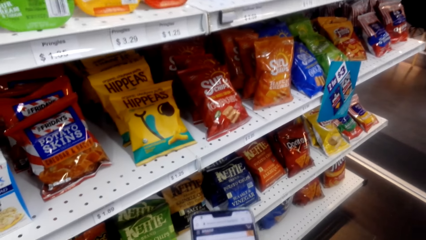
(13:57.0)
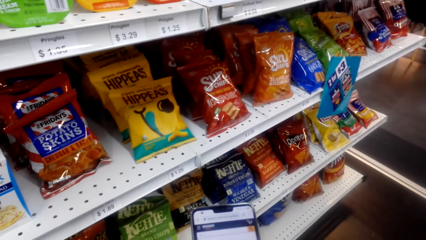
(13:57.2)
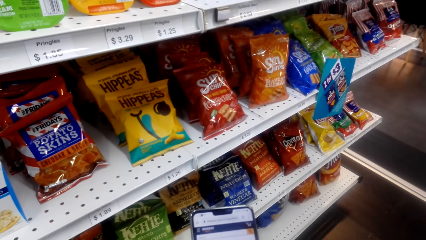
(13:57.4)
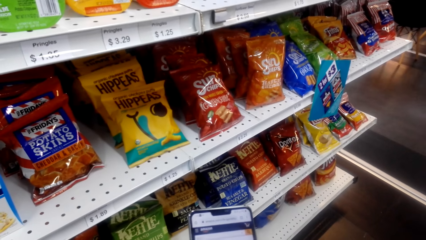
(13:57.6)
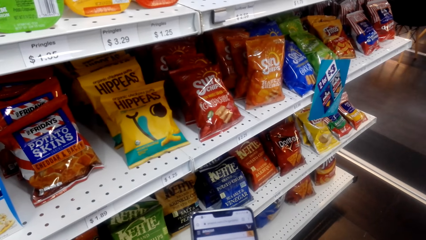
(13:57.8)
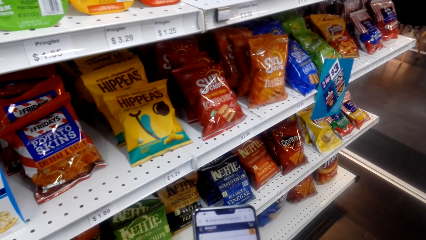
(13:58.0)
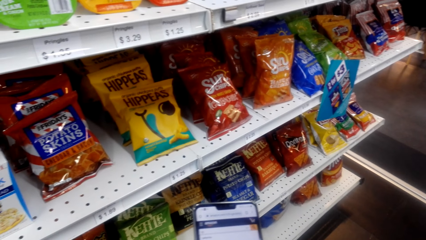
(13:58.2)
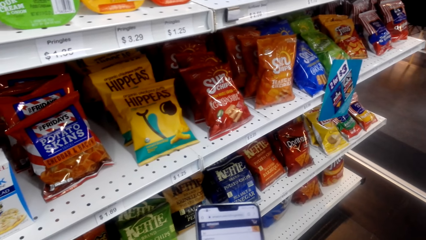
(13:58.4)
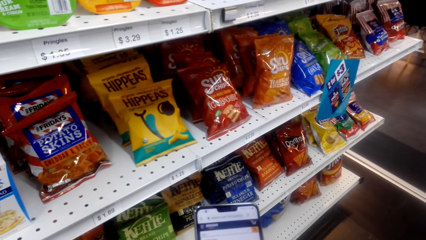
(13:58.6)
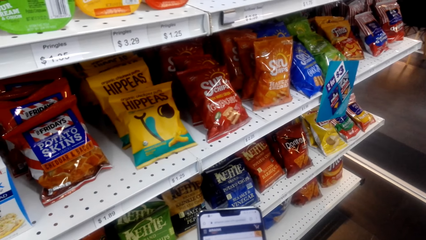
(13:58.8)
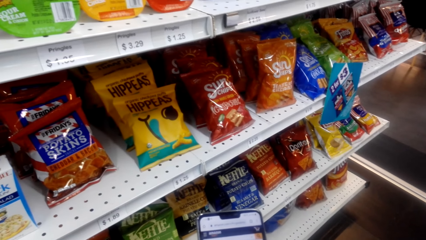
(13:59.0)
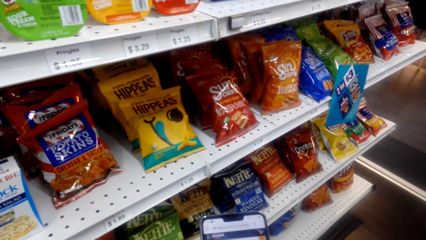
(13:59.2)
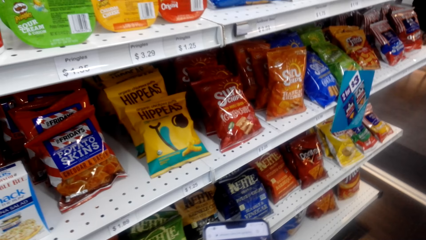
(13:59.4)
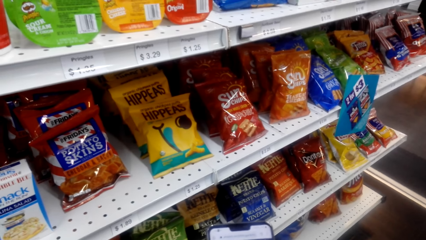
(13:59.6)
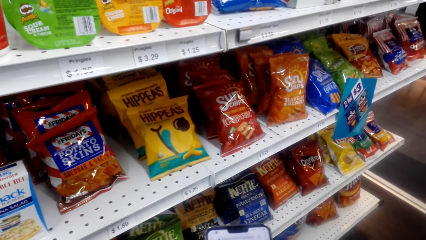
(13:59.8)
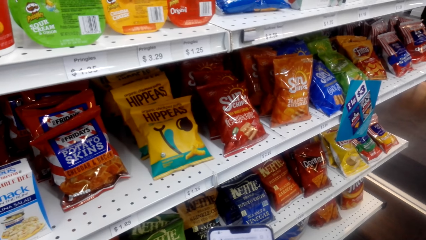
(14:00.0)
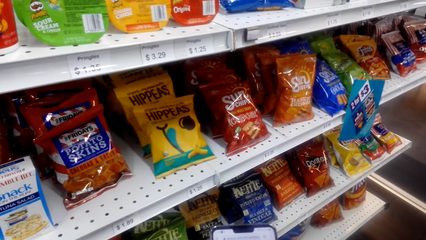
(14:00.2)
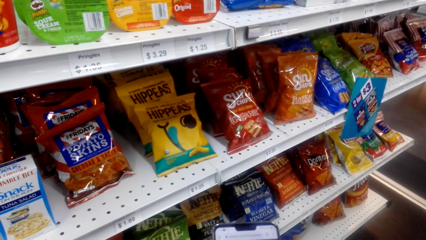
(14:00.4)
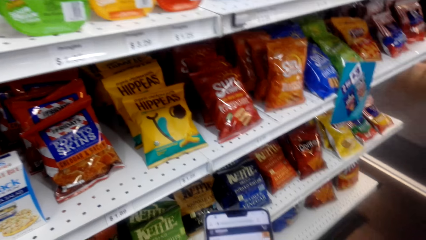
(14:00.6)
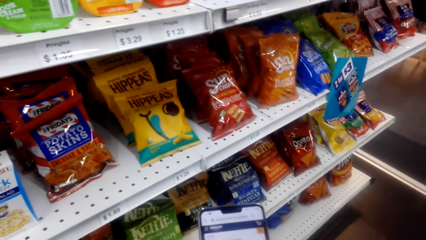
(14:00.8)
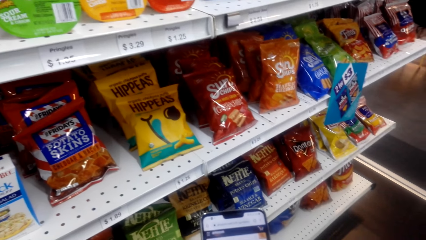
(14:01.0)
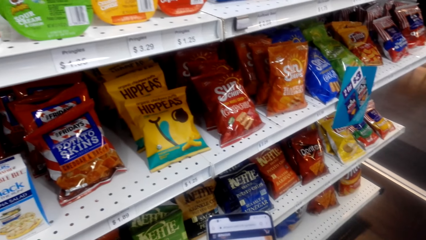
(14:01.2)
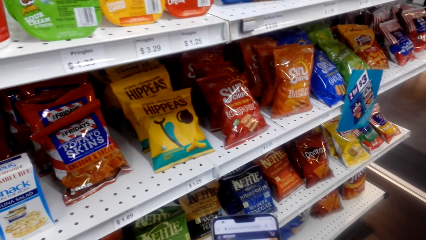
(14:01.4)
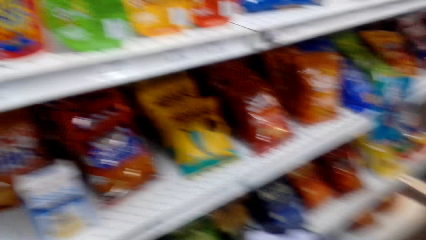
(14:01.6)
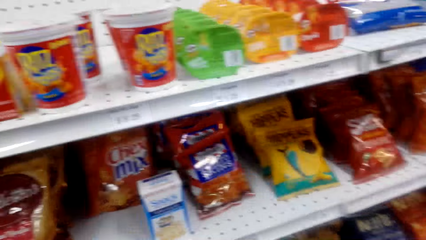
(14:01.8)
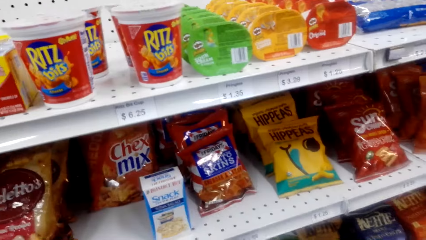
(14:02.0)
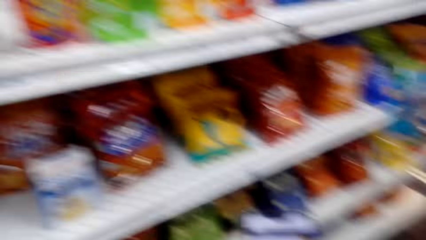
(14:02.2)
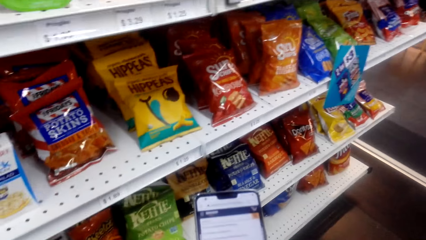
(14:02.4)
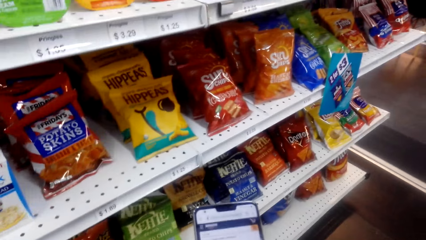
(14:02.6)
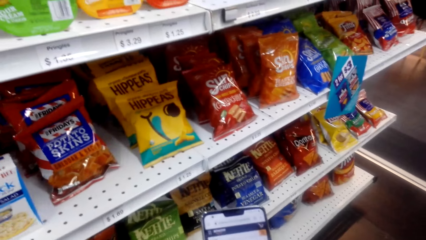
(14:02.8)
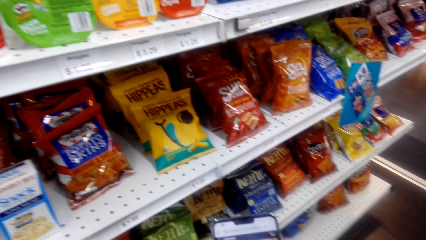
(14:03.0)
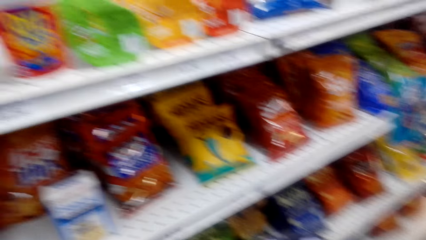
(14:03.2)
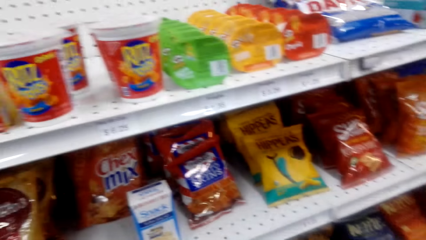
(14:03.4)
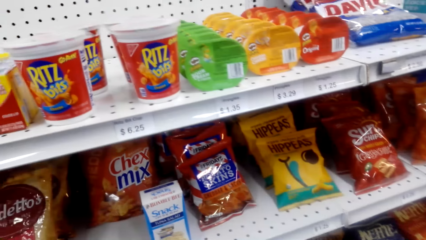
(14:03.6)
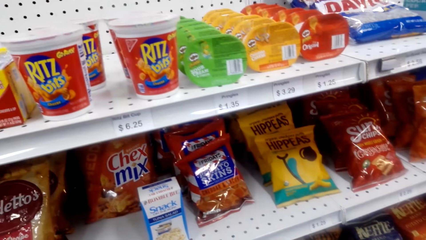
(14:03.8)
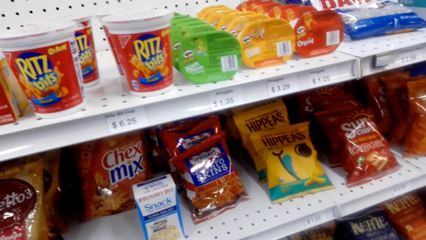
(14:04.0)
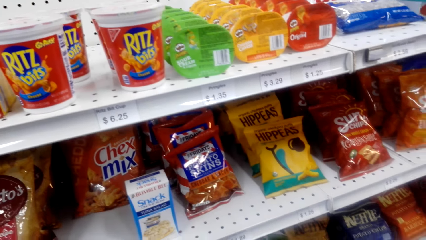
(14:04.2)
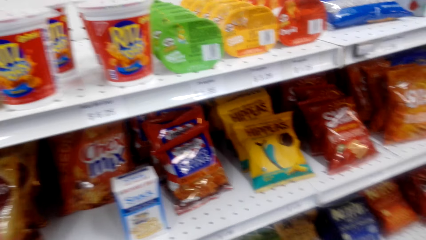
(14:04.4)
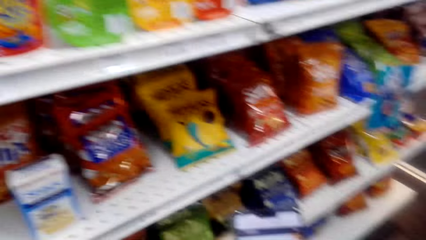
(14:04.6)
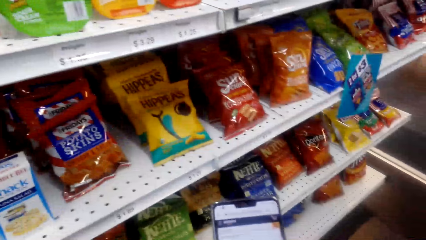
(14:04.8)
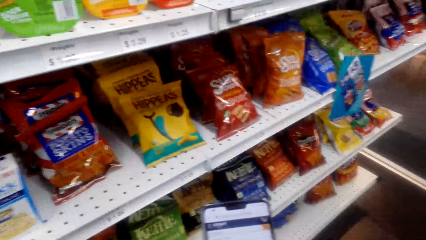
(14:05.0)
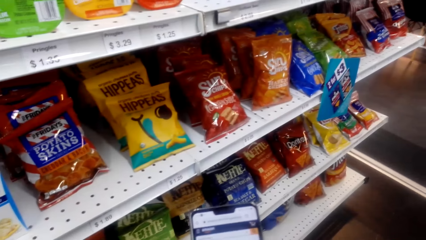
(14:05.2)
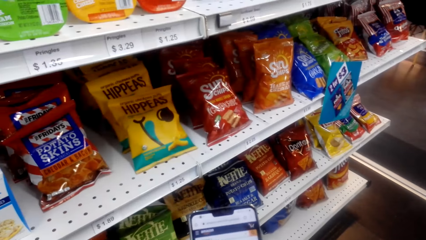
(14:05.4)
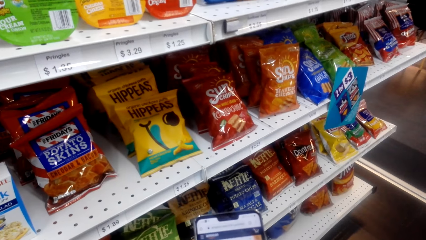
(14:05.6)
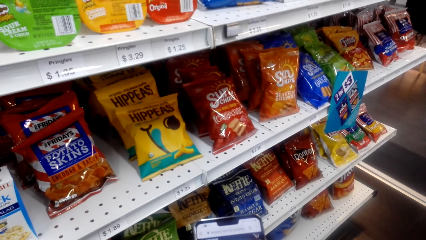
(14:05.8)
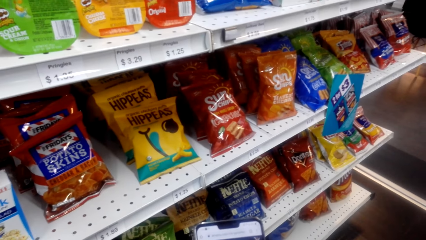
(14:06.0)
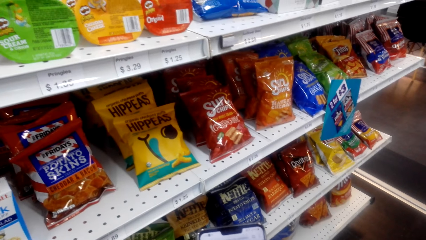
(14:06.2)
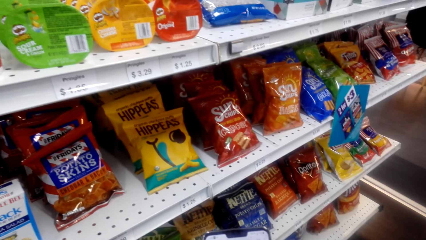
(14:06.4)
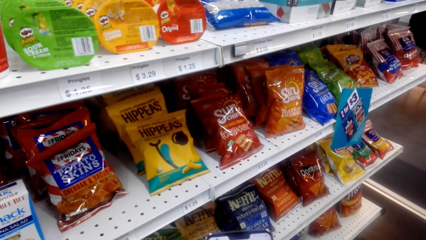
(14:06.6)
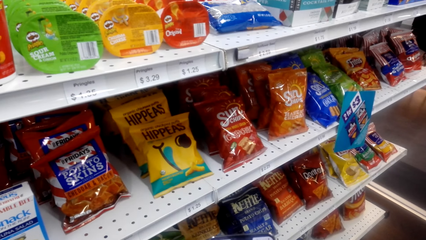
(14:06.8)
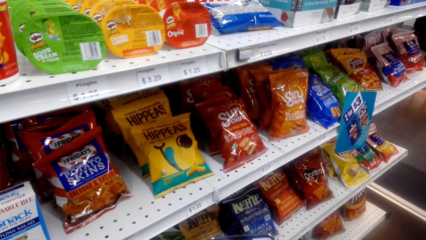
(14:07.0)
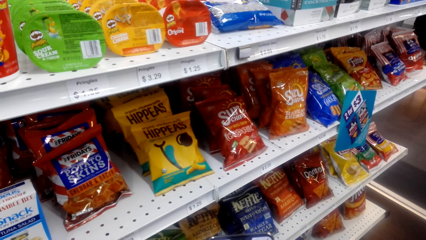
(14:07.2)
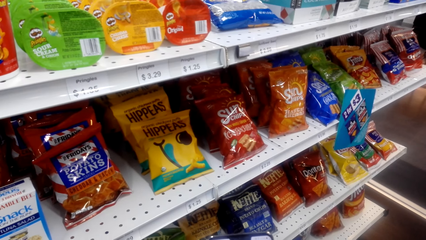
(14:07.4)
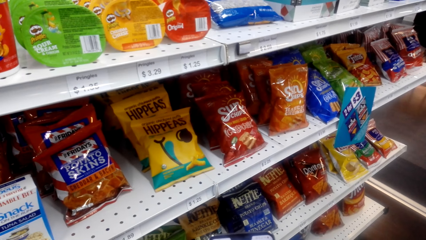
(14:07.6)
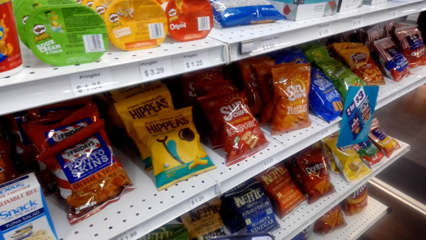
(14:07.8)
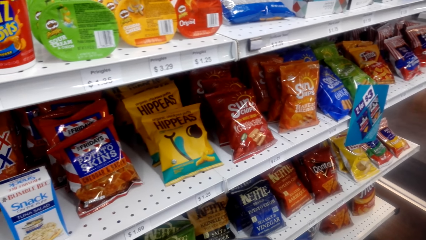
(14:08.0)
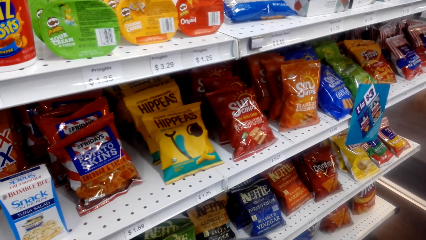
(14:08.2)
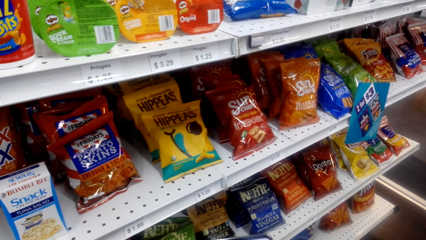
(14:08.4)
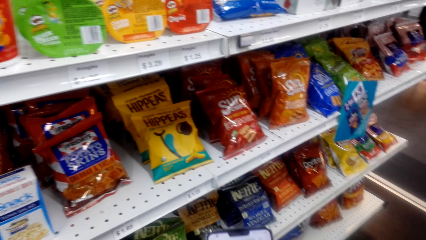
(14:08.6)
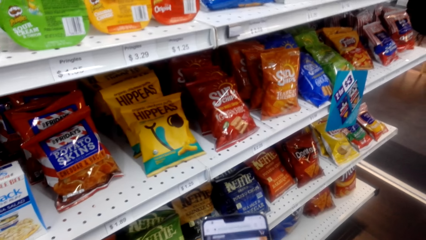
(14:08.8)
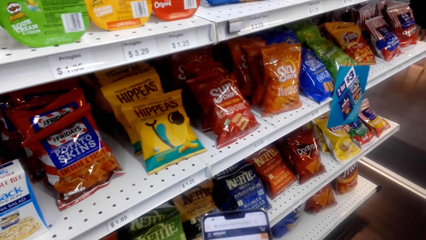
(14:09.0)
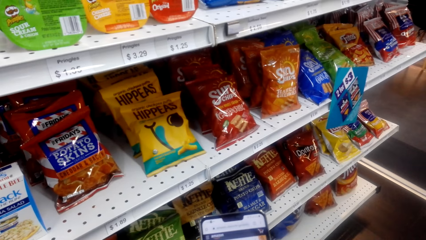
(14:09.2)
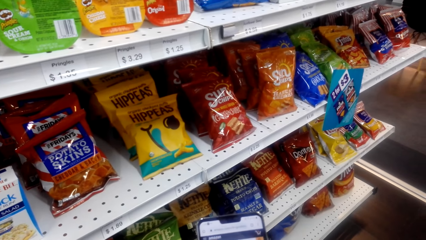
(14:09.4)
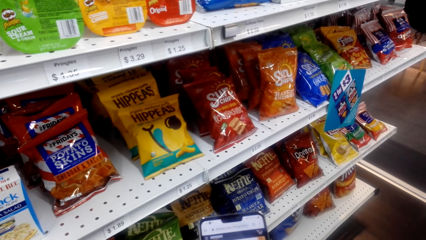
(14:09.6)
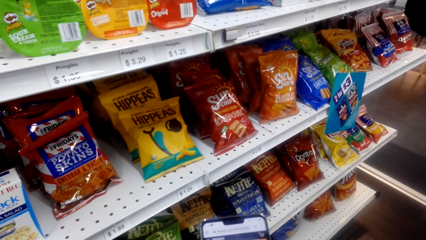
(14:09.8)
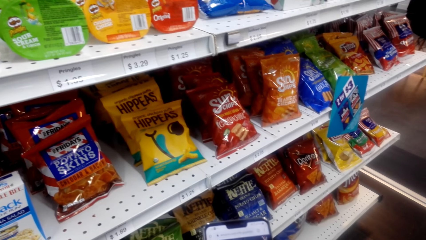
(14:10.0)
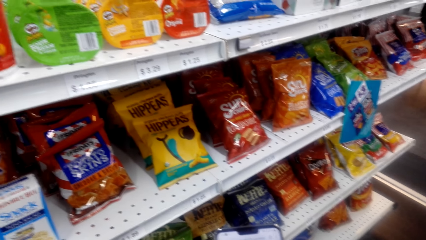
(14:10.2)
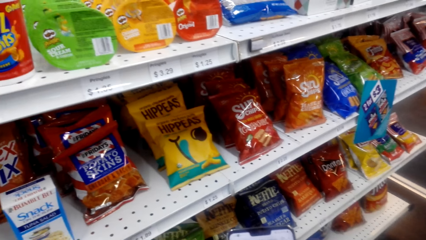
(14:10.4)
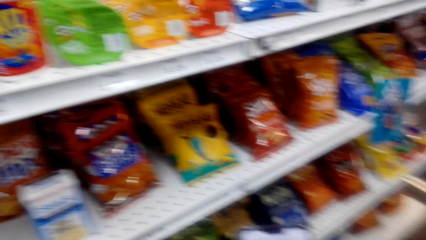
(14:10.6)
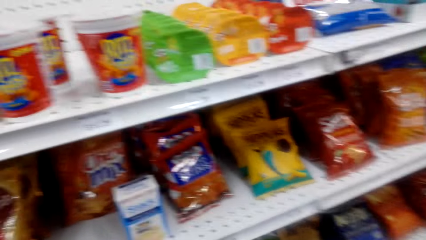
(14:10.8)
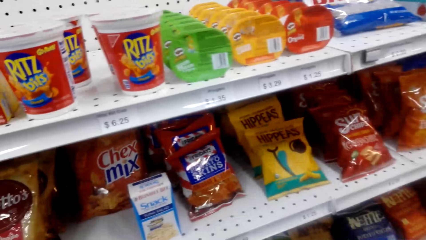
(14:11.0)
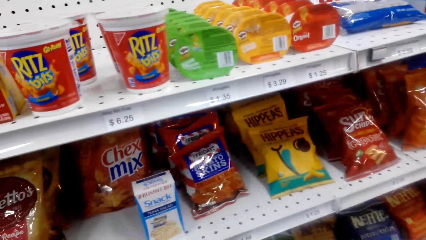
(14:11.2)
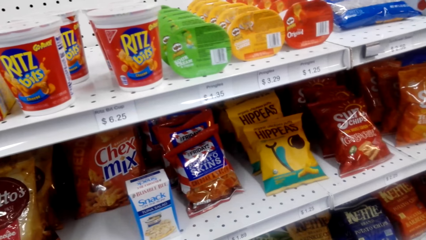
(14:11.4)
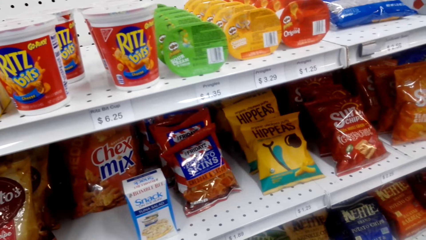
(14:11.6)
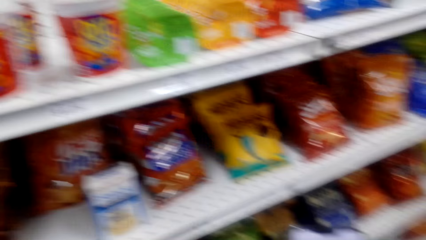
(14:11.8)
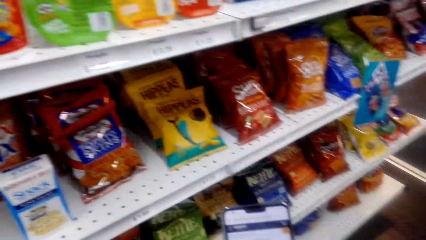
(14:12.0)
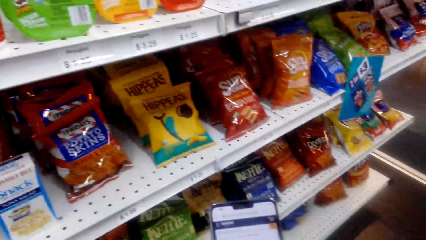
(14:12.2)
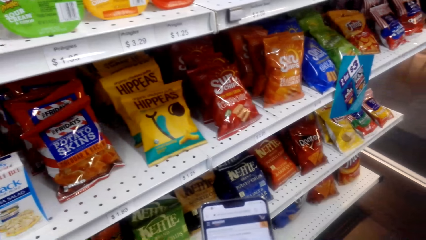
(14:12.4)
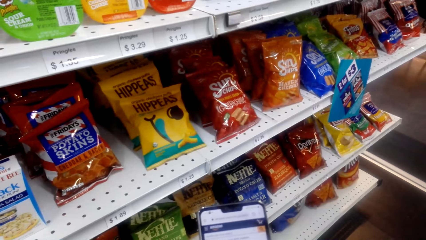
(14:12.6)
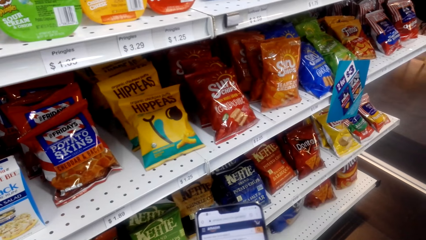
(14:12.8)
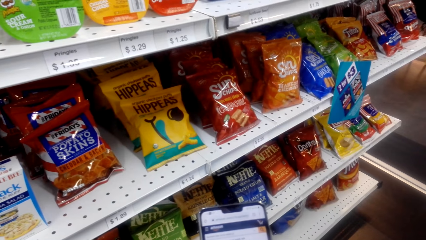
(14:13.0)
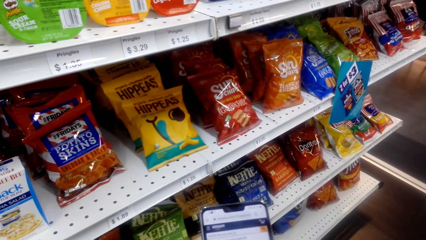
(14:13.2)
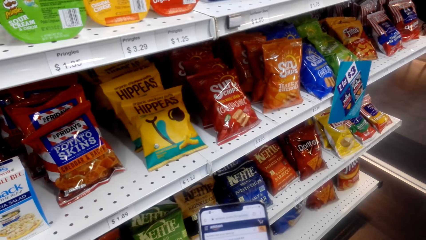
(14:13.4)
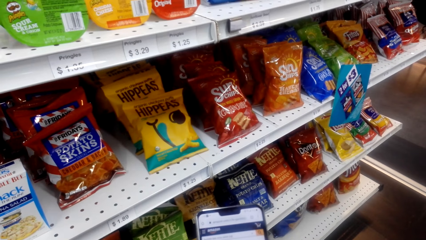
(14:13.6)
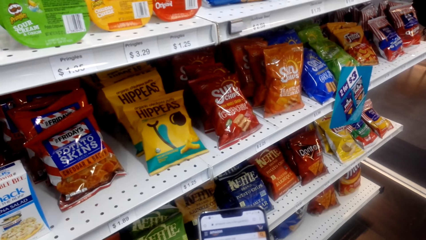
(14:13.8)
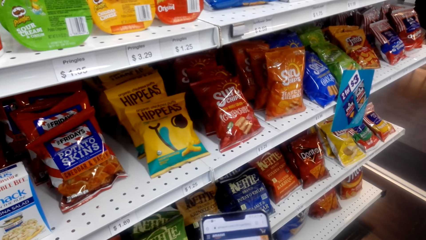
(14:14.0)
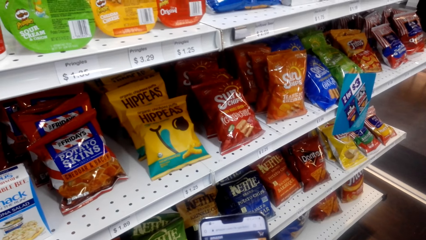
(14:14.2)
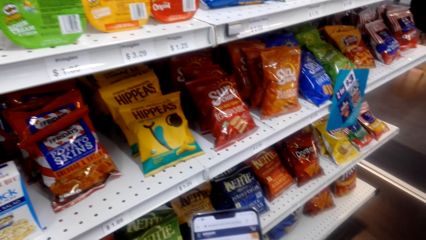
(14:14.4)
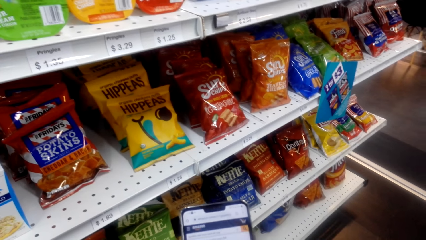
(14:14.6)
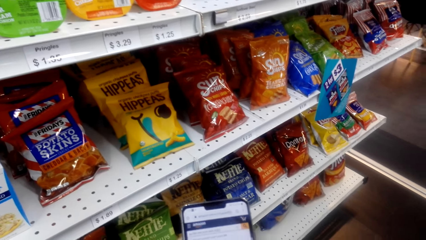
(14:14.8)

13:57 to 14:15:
The camera wearer operates on his phone. He checks the shelf. He uses the phone. He checks the shelf. He uses the phone. He checks the shelf. He uses the phone.
